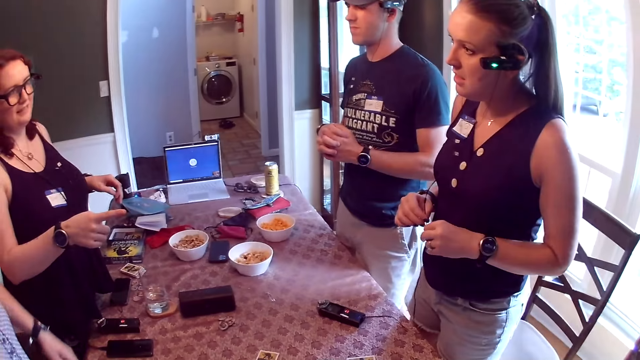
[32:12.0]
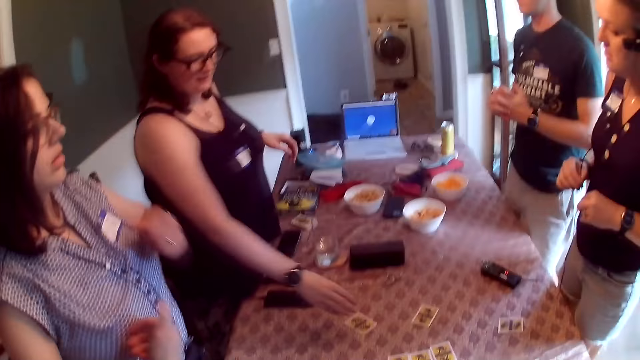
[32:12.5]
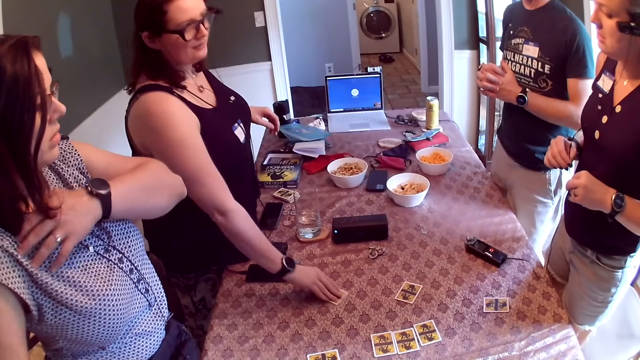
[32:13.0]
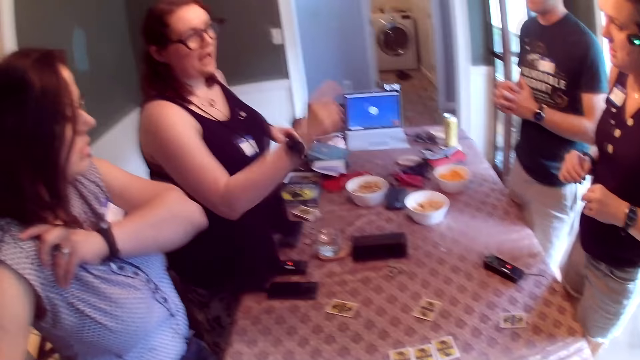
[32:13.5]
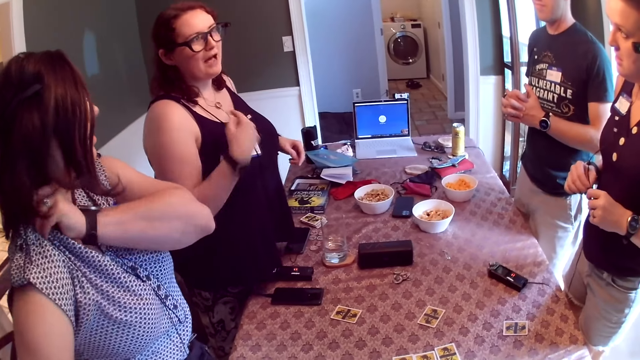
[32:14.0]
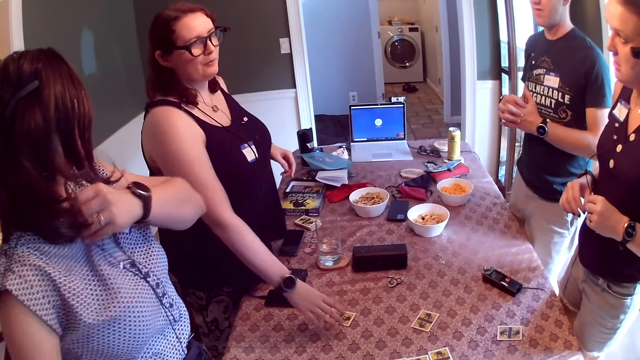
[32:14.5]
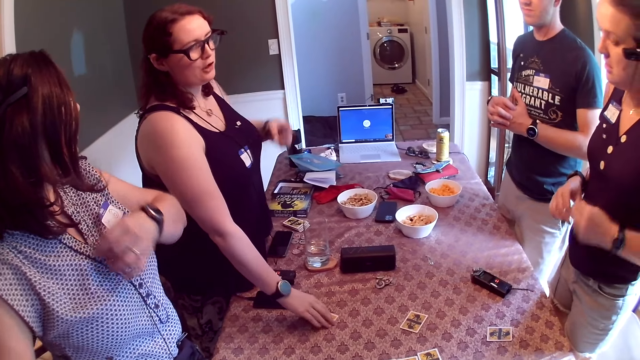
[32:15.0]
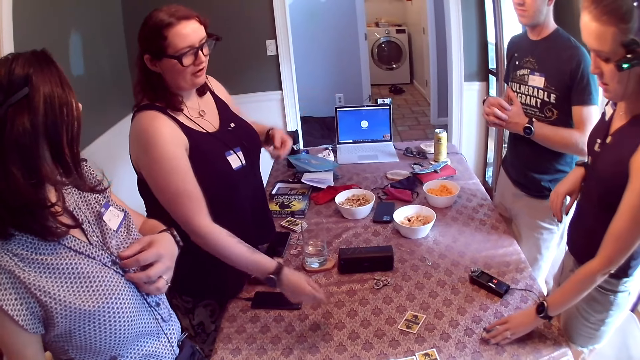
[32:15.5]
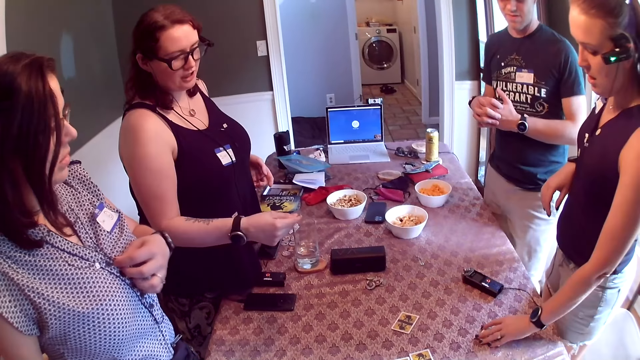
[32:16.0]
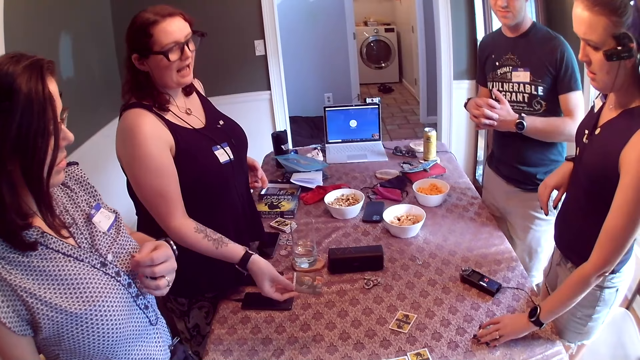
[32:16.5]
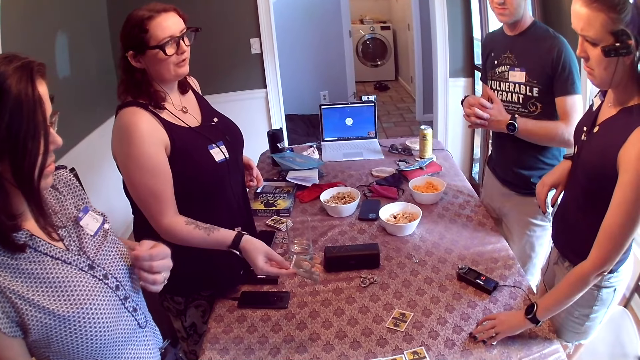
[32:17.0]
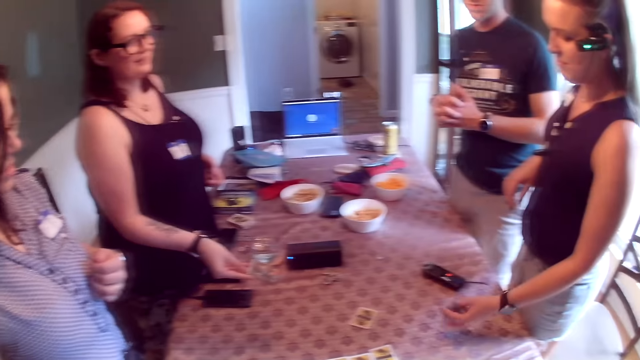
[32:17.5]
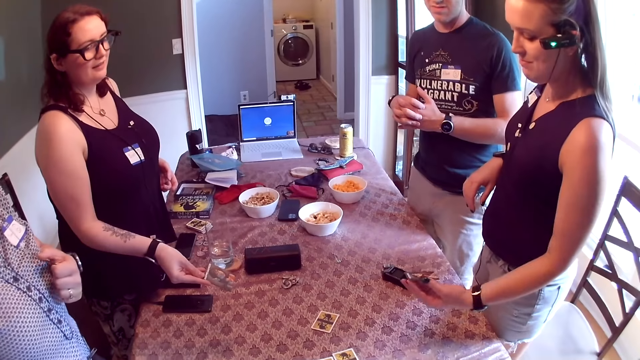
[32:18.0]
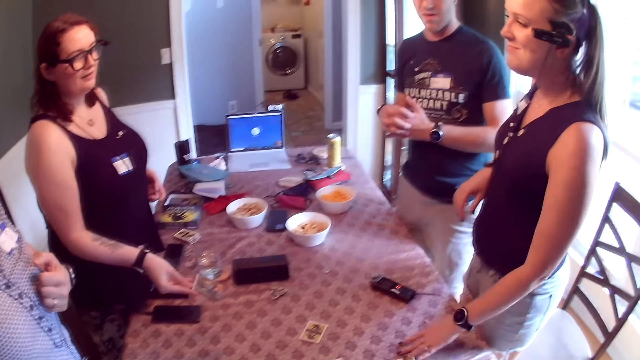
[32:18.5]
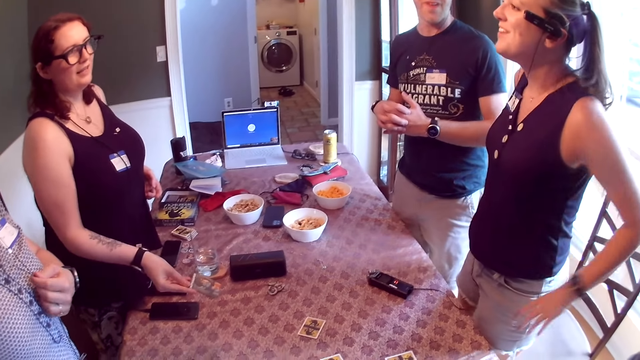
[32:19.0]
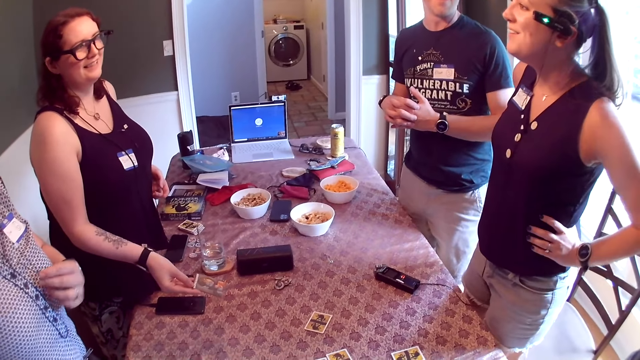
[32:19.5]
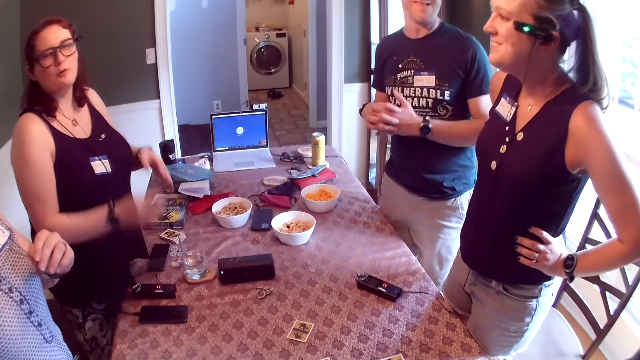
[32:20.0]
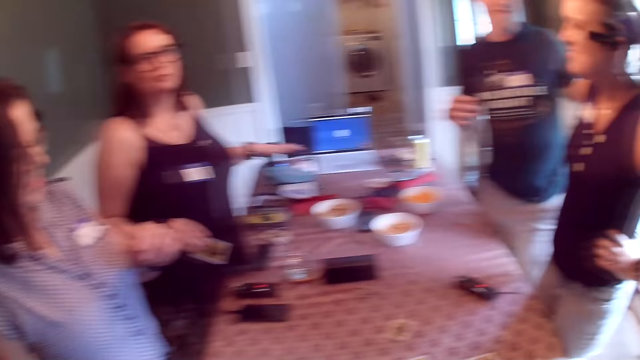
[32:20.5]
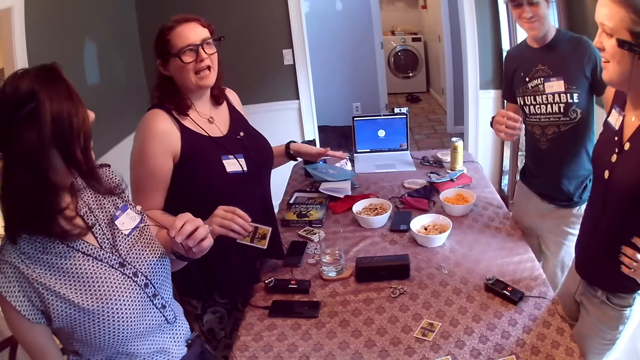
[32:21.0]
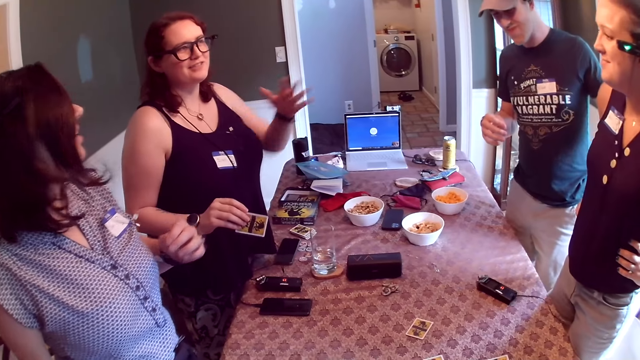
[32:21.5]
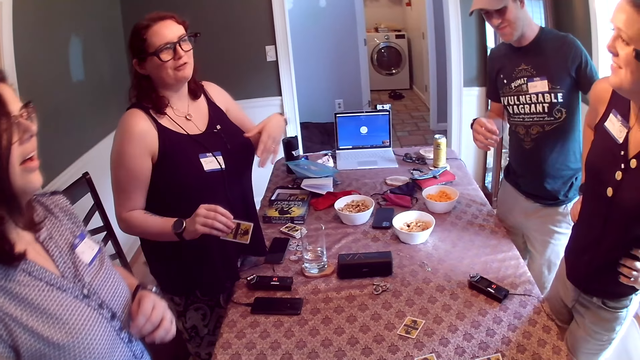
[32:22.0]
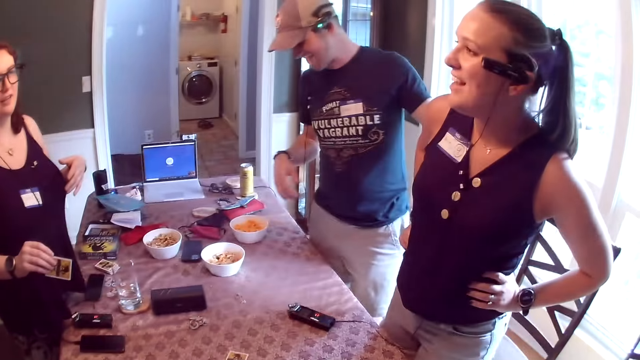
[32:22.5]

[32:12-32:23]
The woman moves a card from the table with her right hand. The woman picks up the card on the table with her right hand and turns the card with her right hand. Another woman touches a card on the table with her left hand. The other woman picks up the card on the table with her left hand and places the card on the table with her left hand. The man taps the other woman on her back with his left hand.

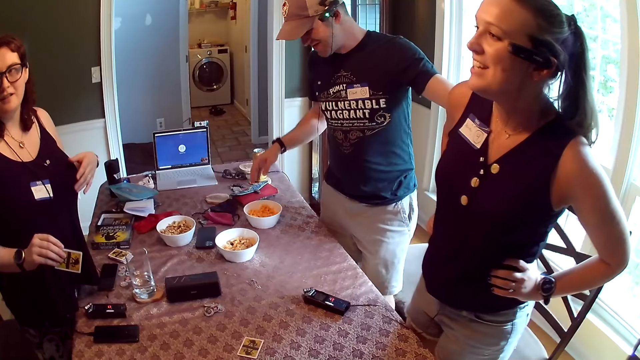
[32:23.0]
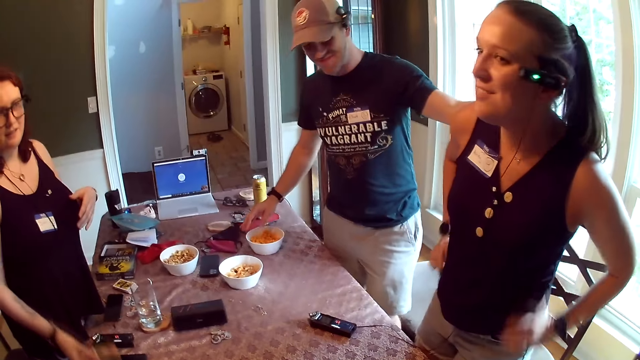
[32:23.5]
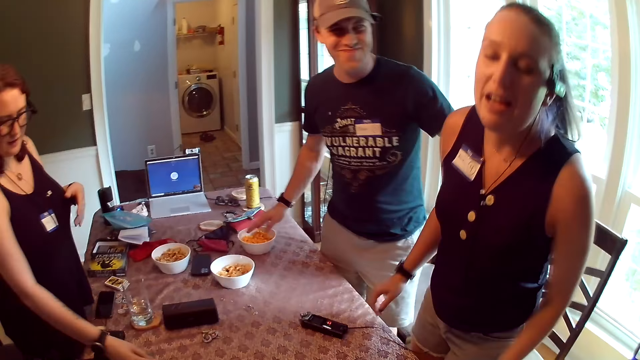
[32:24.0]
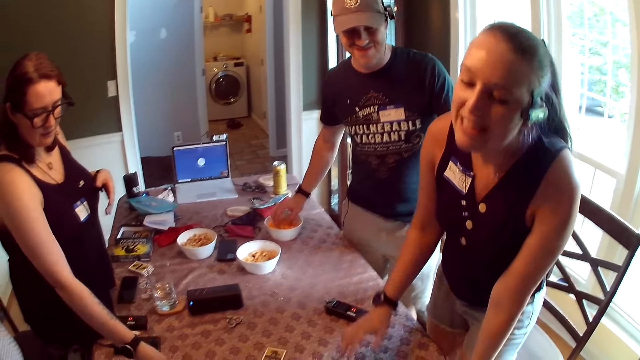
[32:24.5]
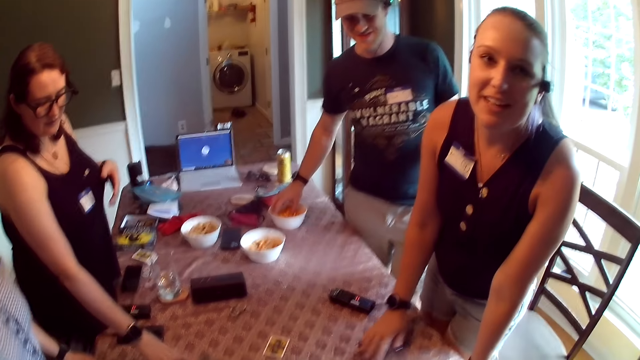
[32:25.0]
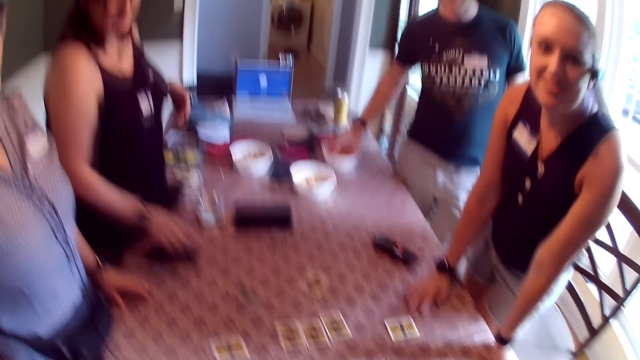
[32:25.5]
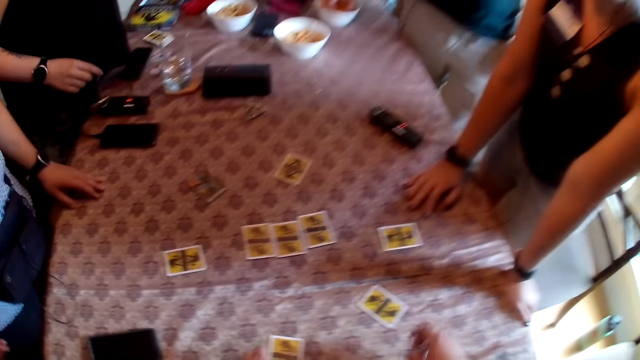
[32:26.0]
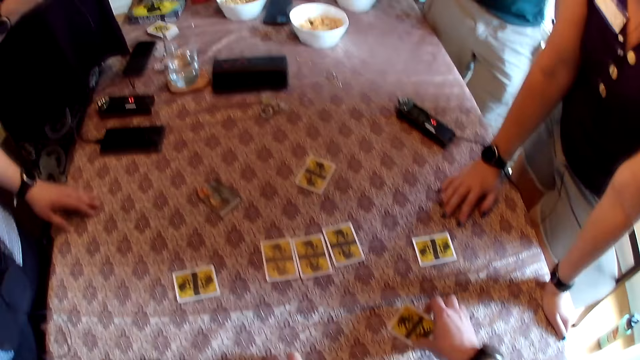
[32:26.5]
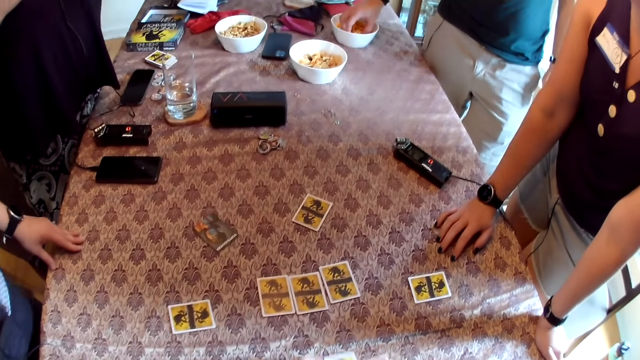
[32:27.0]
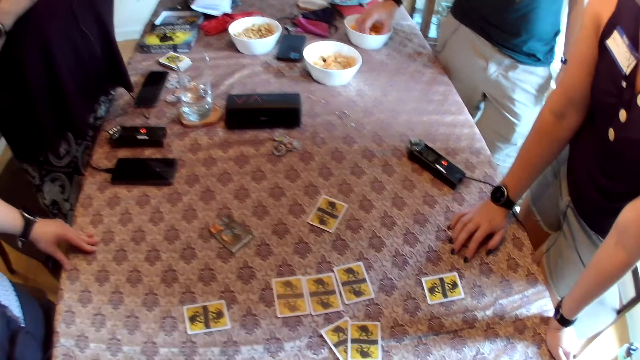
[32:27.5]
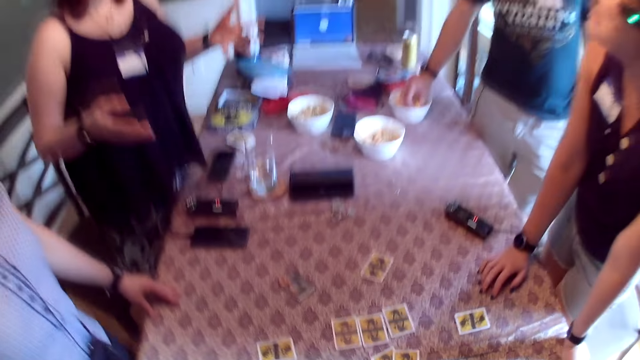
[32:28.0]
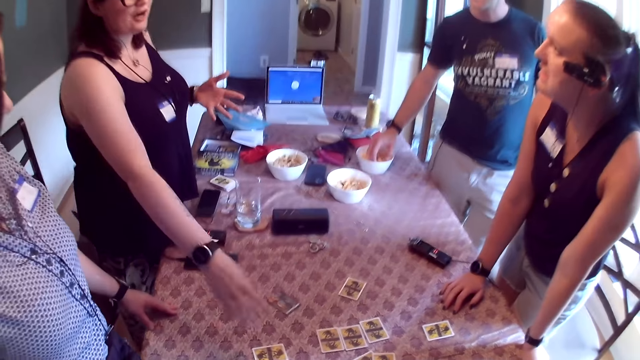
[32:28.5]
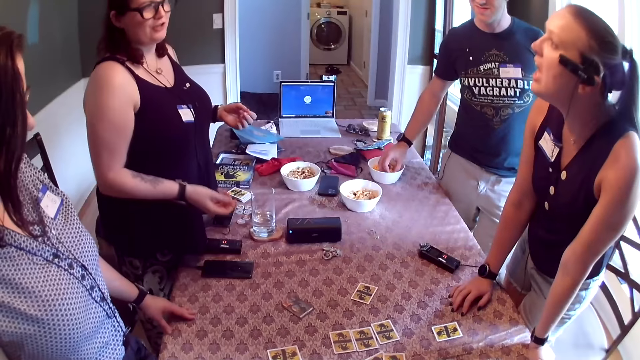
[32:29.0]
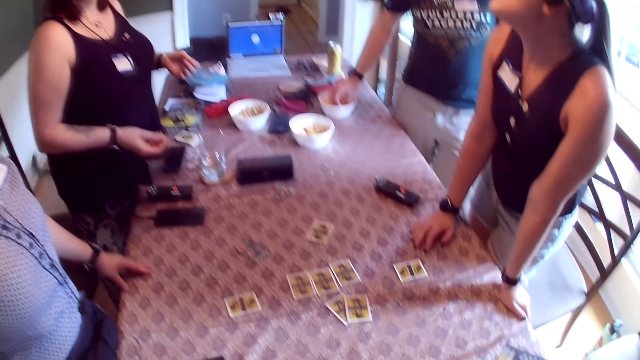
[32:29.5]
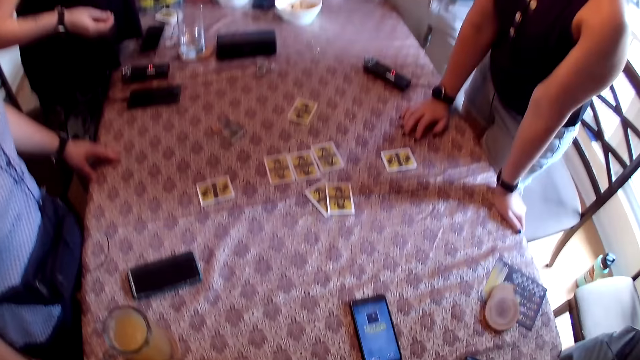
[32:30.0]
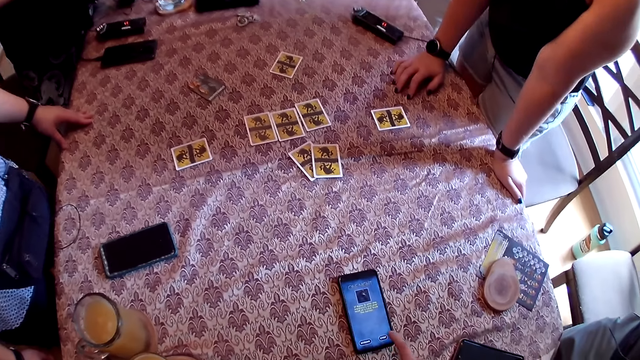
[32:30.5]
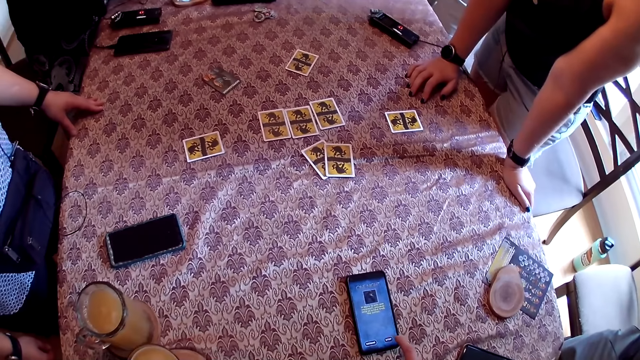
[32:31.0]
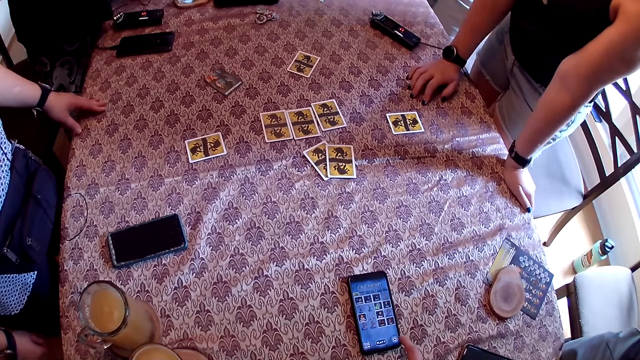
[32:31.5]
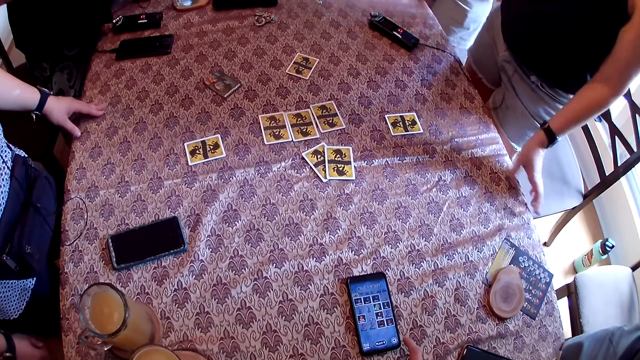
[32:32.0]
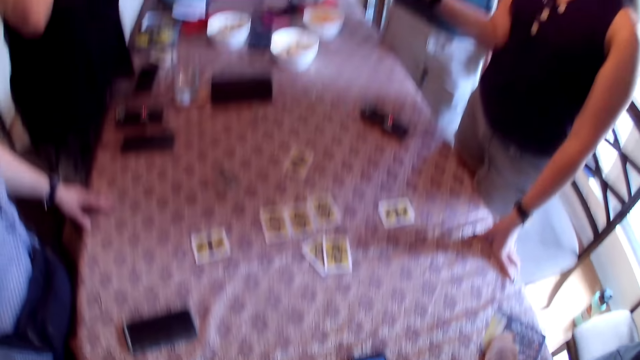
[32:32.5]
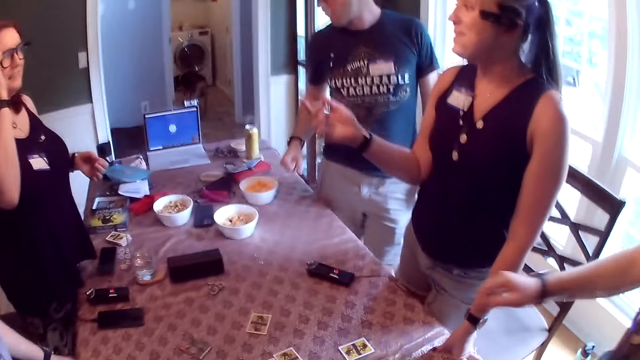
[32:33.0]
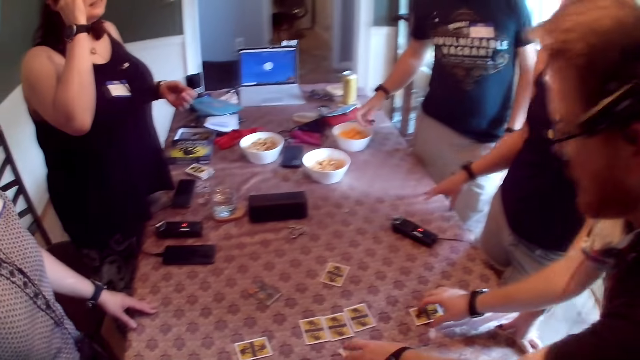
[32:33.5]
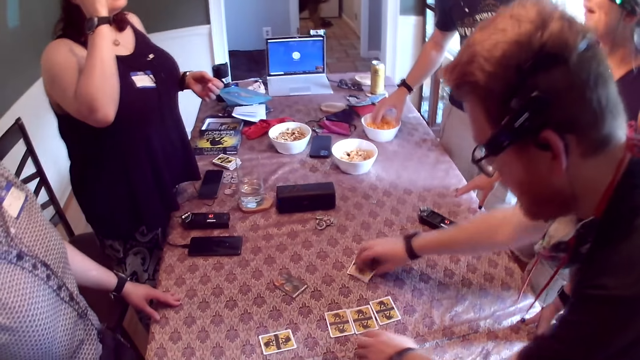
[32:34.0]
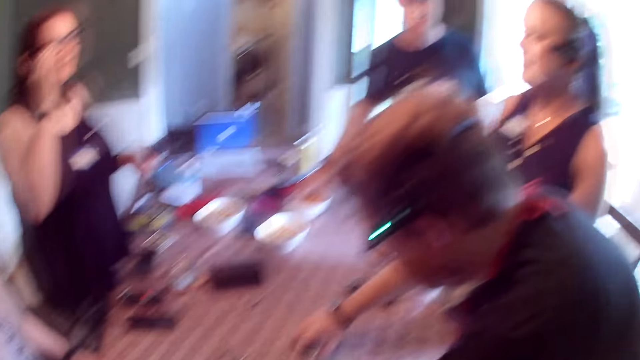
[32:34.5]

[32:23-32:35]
A woman talks to the camera wearer. The man picks some chips from a plate on the table with his right hand. Another woman places her left hand on the table and places her right hand on the table. A third woman places the card on the table with her right hand and points at the card with her left hand. The camera wearer picks up some cards on the table with both hands. He places two cards on the table with both hands. He looks around. He operates a phone with his right hand. The woman who placed her hands on the table removes both hands from the table and places her left hand on the table. The camera wearer looks around. Another man arranges some cards on the table with both hands. The woman places her right hand on the table. The first man picks some chips from the plate on the table with his right hand.
